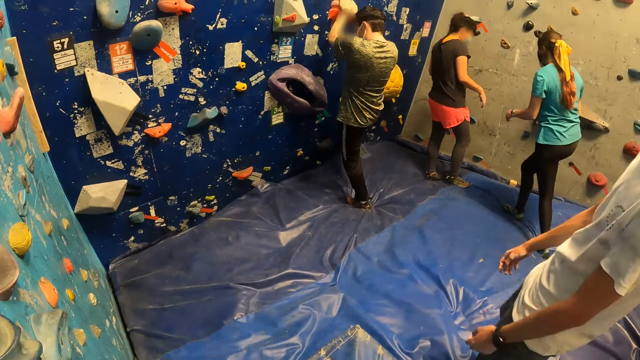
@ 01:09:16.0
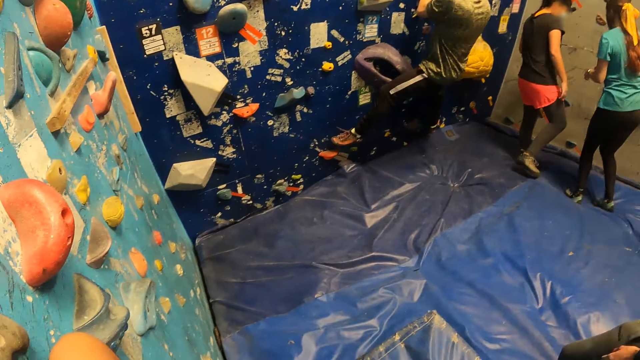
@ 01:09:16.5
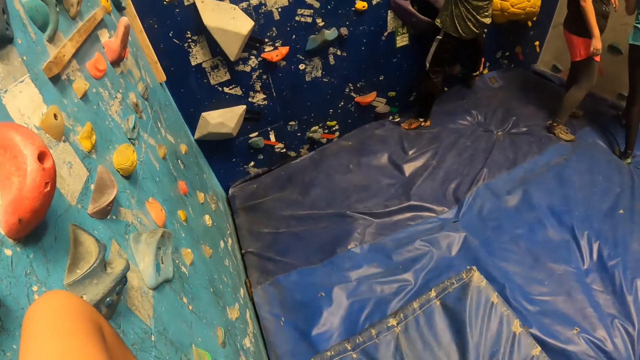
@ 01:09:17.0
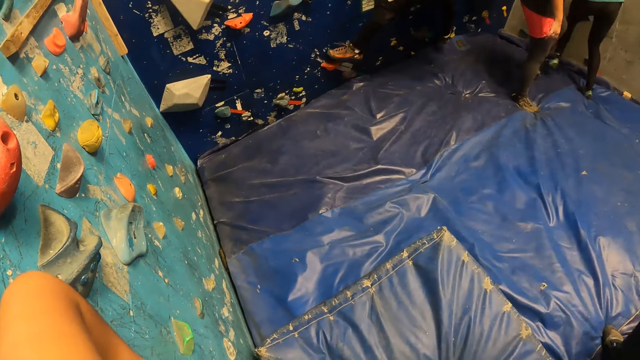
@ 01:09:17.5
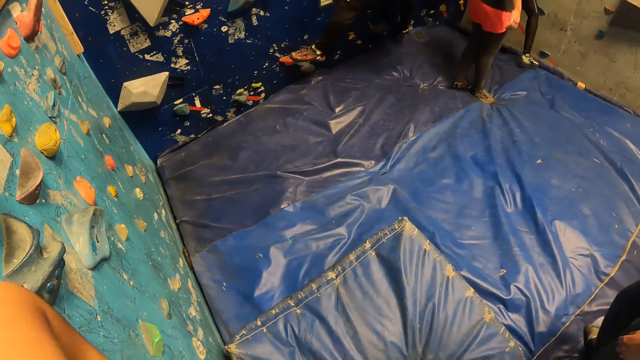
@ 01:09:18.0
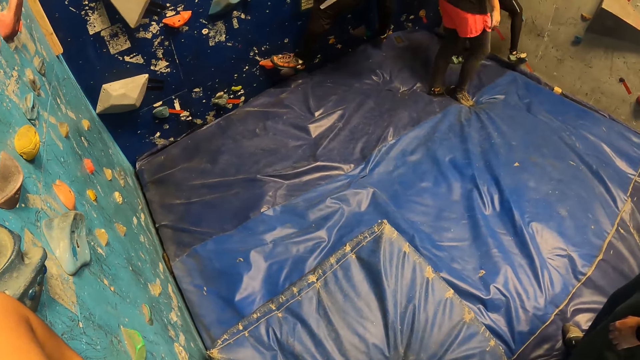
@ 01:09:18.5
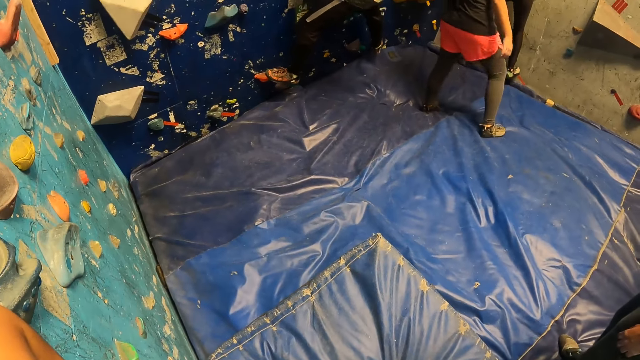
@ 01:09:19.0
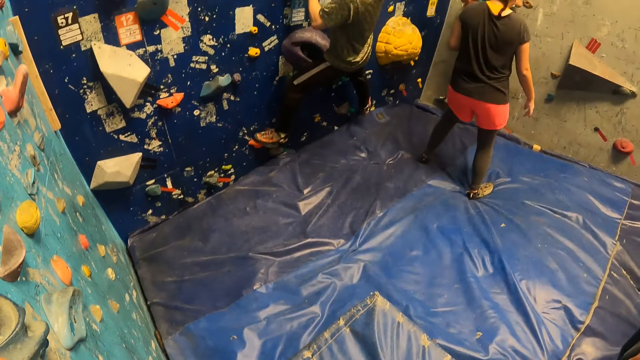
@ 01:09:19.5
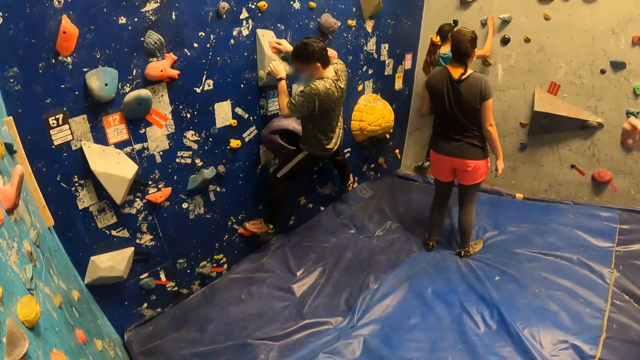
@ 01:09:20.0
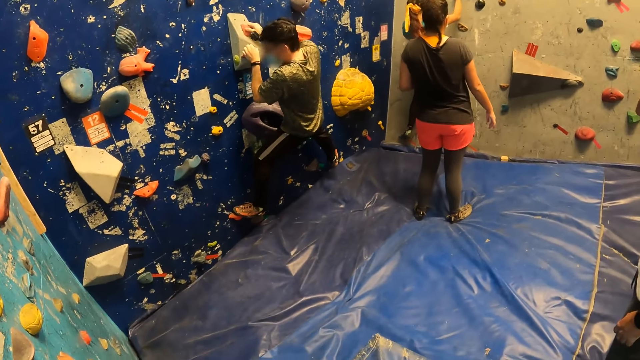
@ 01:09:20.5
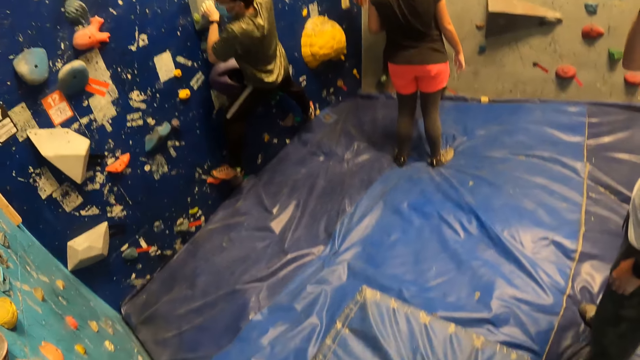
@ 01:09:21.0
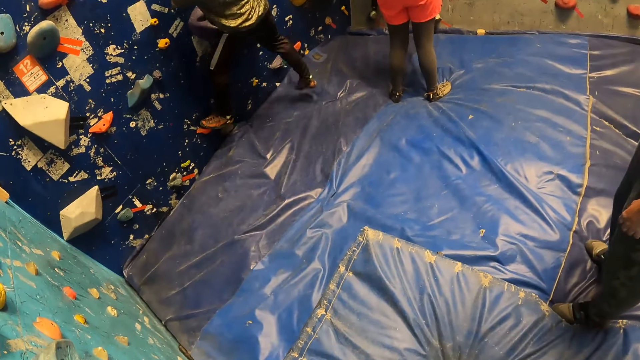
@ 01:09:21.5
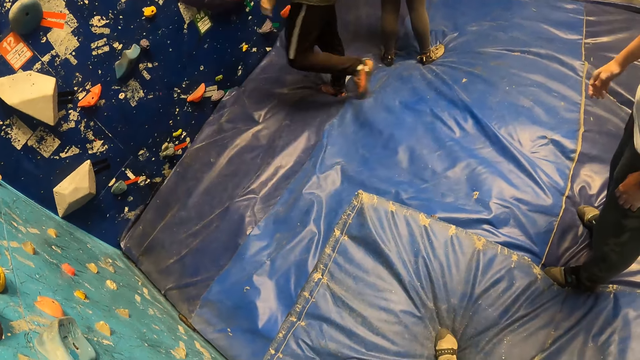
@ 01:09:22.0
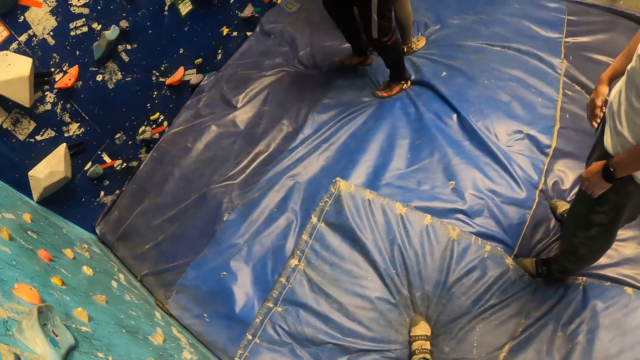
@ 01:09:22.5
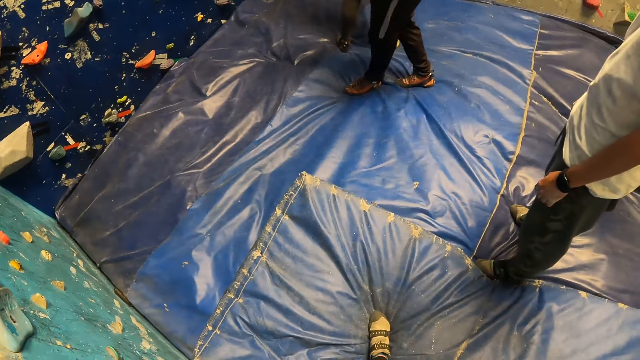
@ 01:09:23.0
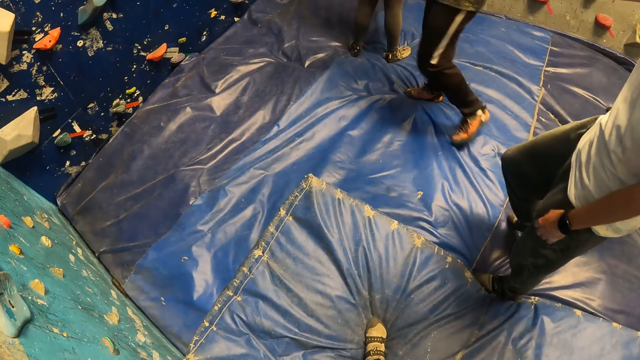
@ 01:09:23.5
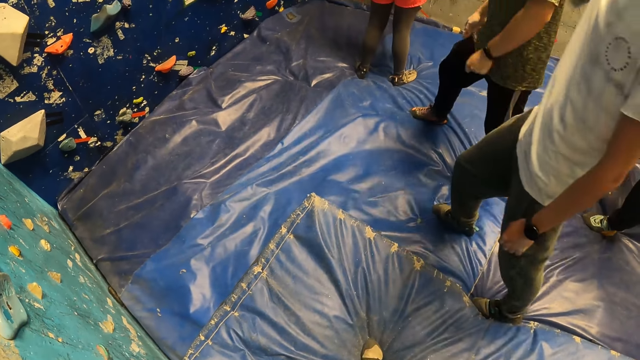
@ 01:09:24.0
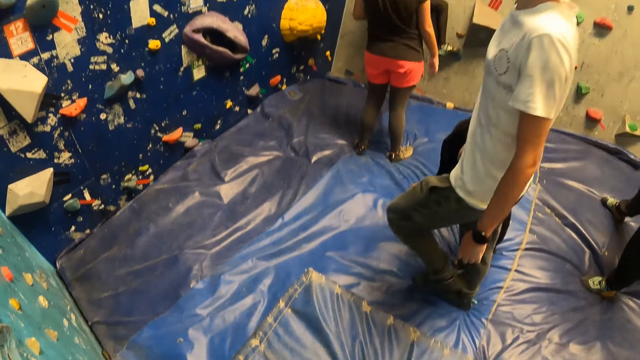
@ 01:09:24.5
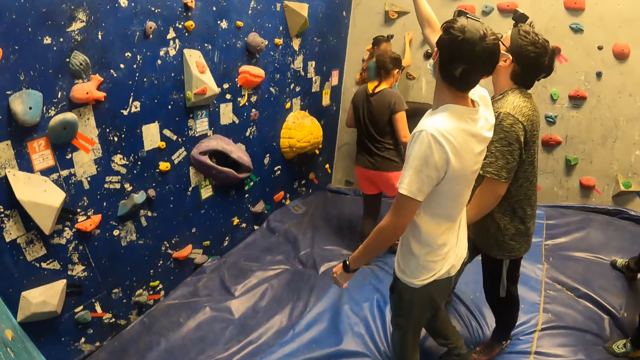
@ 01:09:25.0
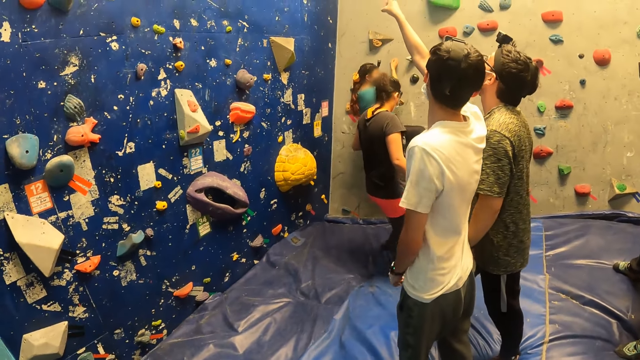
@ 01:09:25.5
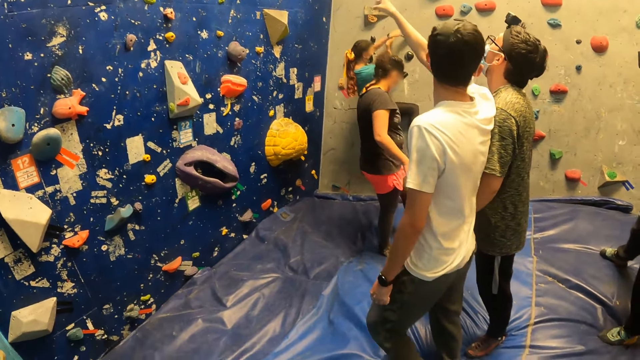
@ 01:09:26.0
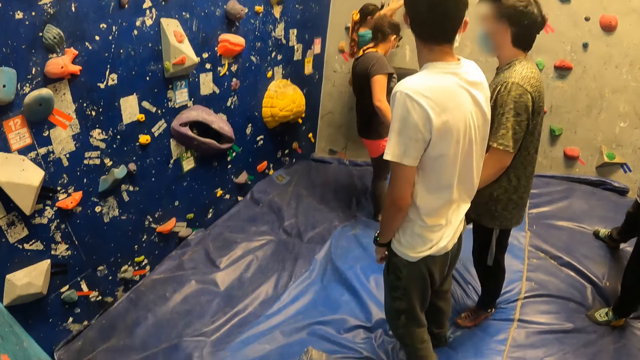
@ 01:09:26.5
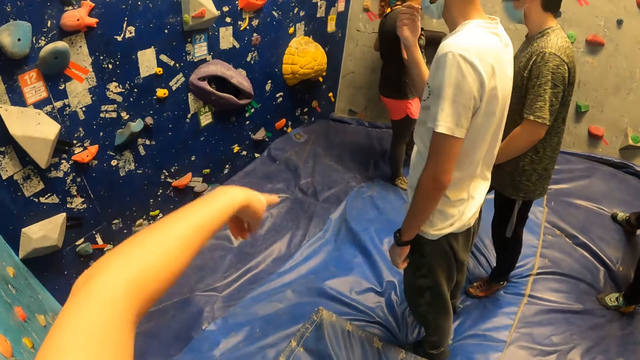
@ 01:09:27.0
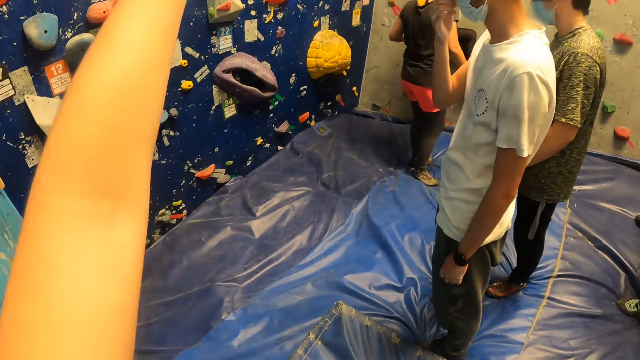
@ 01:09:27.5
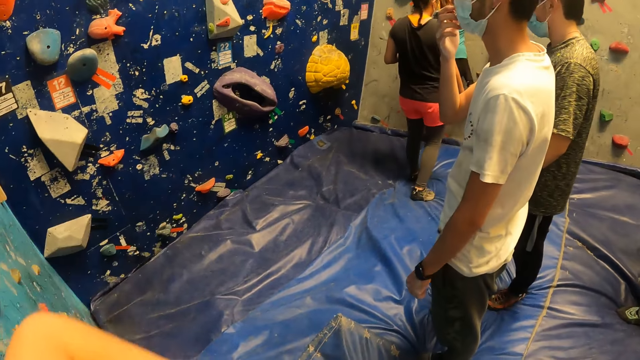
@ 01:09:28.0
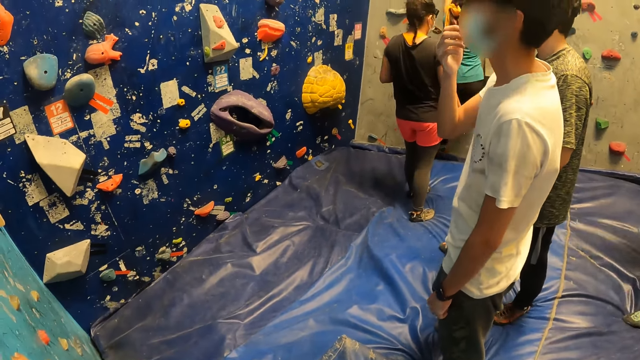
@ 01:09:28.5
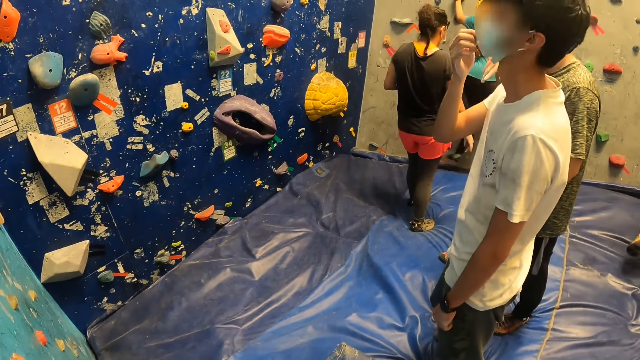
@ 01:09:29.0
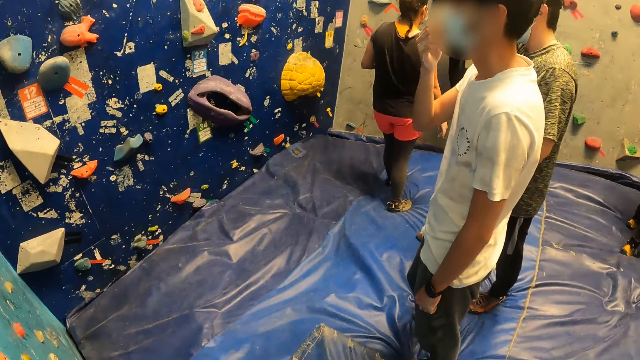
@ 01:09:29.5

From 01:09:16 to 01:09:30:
A man climbs the bouldering wall or climbing wall. A woman climbs the bouldering wall. The man comes down from the bouldering wall. The man moves backwards. Another man interacts with the first man. The other man points at the climbing wall. The camera wearer interacts with the men. The other man converses with the first man. The camera wearer points at the climbing wall. The woman climbs the bouldering wall.

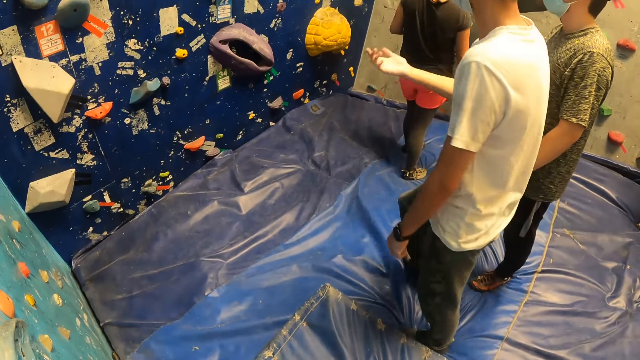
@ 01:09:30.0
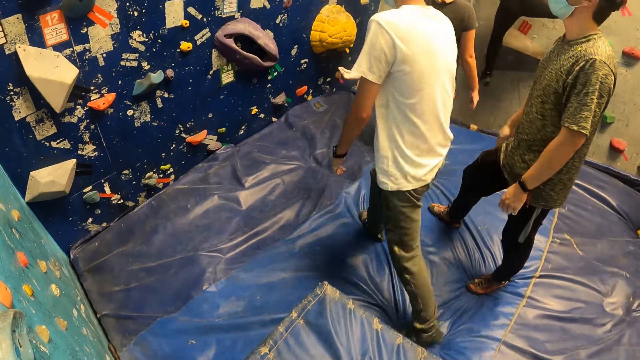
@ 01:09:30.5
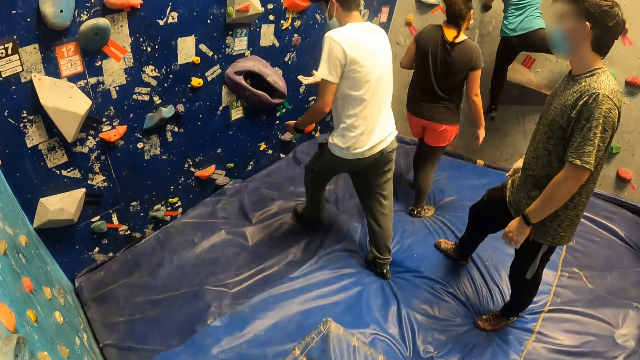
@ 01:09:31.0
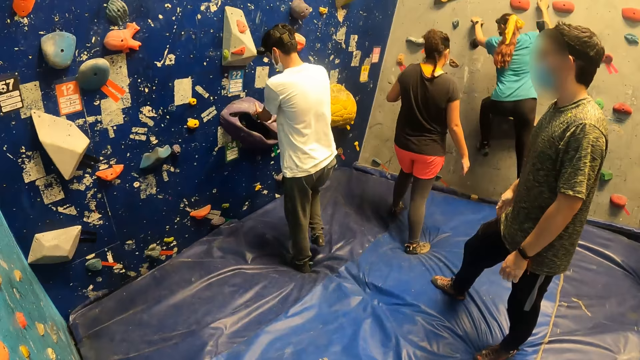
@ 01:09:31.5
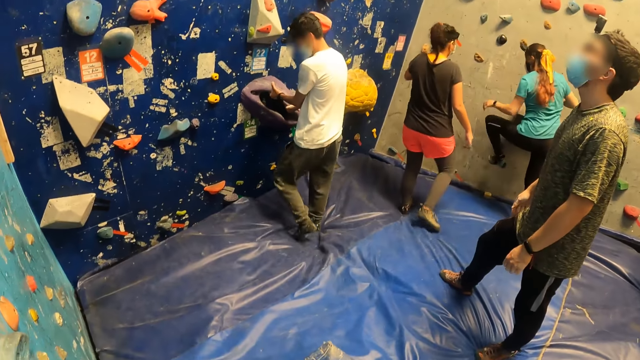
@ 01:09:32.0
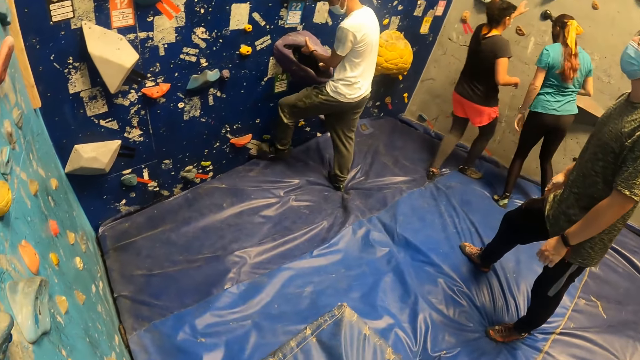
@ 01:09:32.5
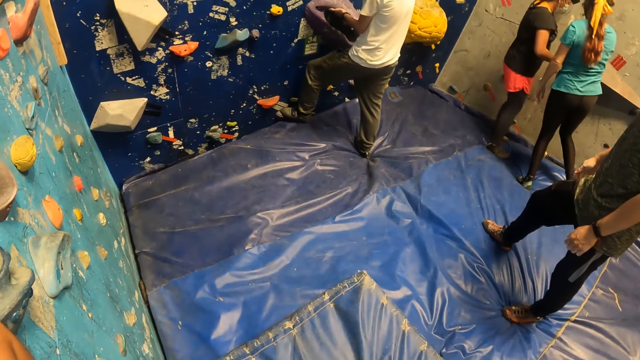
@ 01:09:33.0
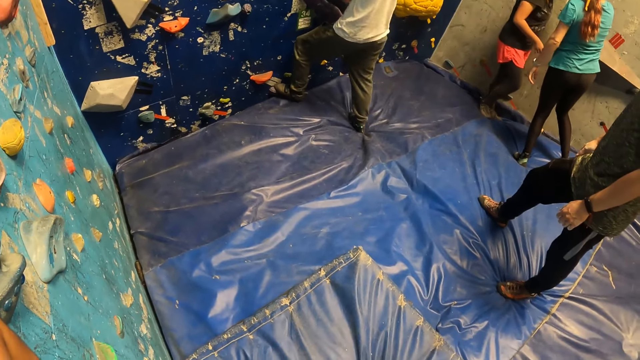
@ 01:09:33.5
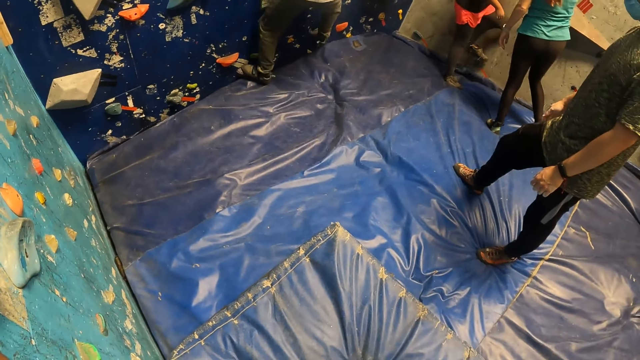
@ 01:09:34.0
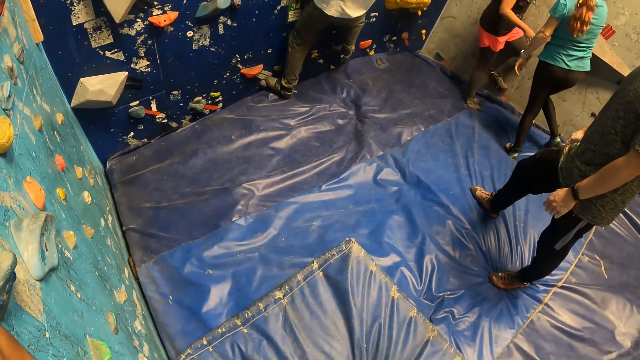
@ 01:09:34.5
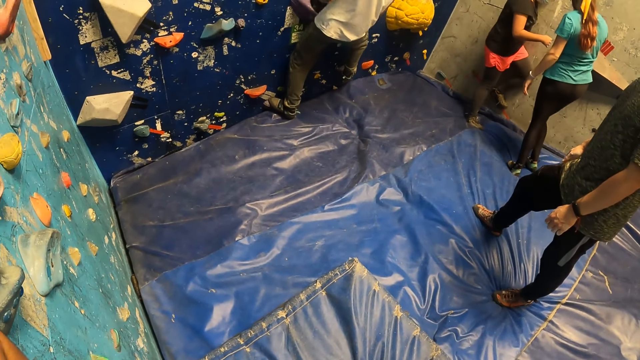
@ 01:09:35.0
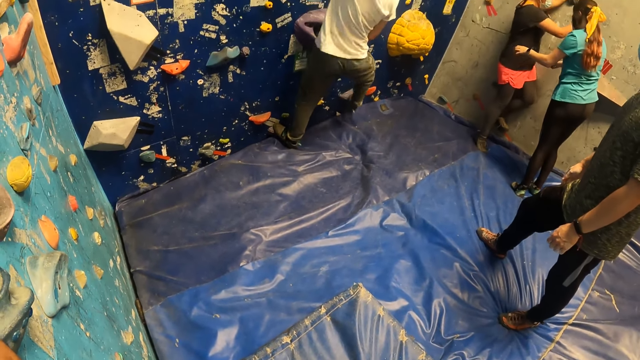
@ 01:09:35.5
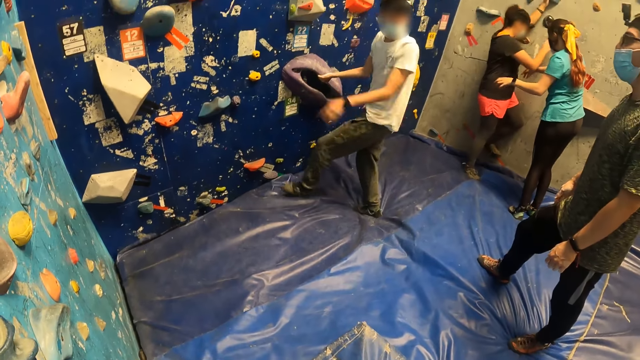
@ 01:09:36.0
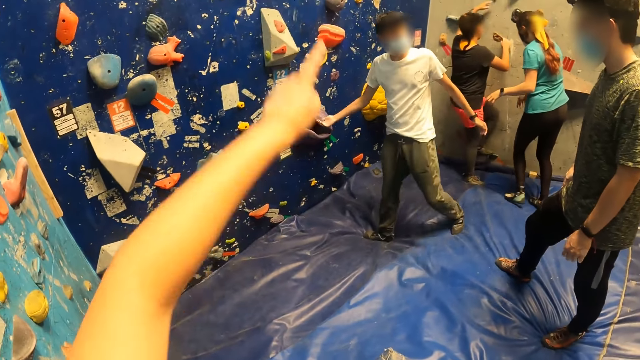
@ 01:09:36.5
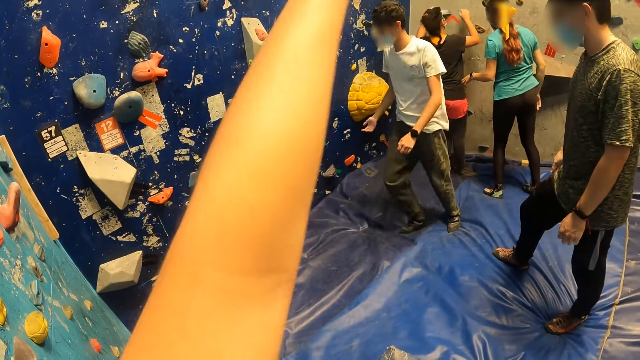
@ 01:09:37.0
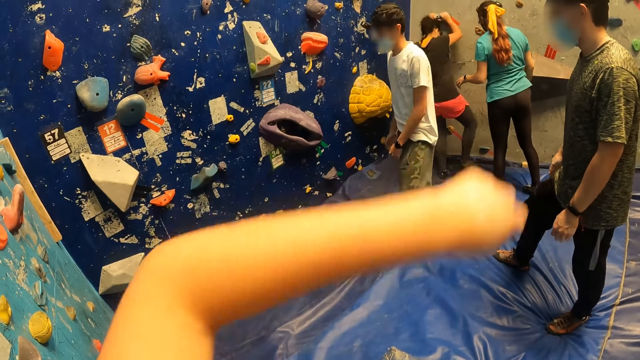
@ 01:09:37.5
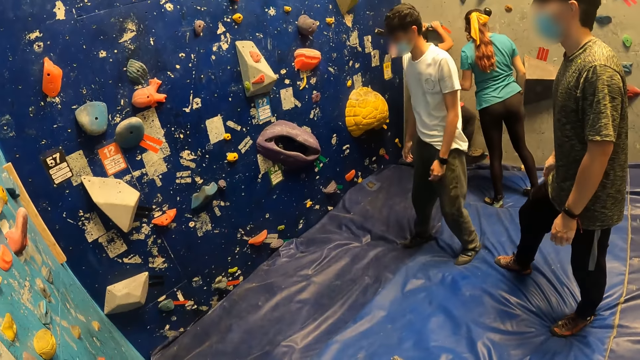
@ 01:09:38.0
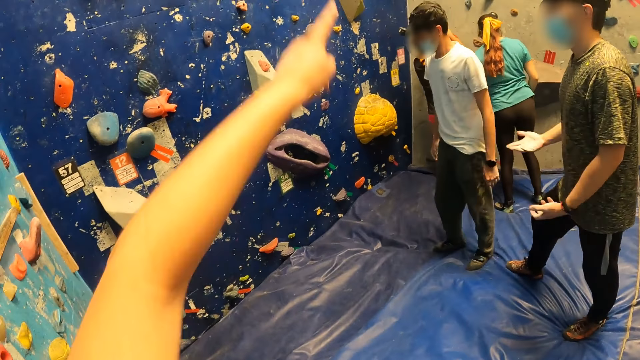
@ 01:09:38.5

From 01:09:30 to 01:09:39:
A man walks towards the climbing wall or bouldering wall. A woman comes down from the bouldering wall. The man climbs the bouldering wall and holds the climbing wall. Another woman places her left leg on the climbing hold. The man comes down from the bouldering wall. The camera wearer interacts with the man. The other woman climbs the bouldering wall. The camera wearer points at the climbing wall.
